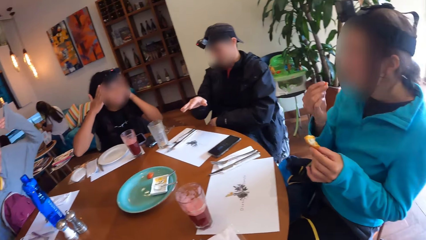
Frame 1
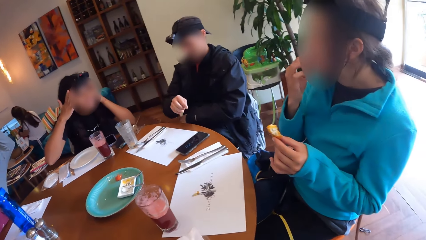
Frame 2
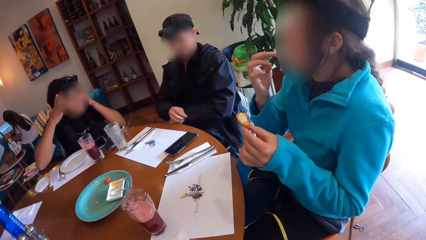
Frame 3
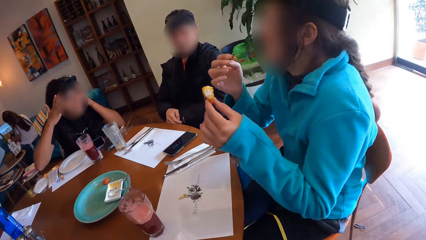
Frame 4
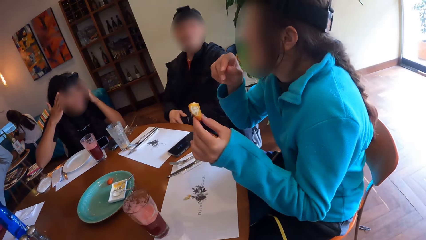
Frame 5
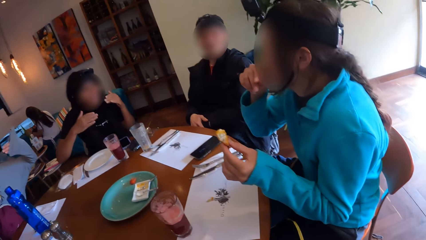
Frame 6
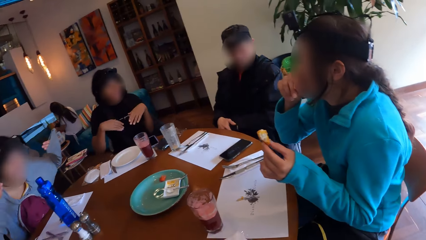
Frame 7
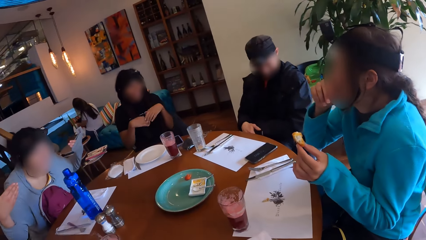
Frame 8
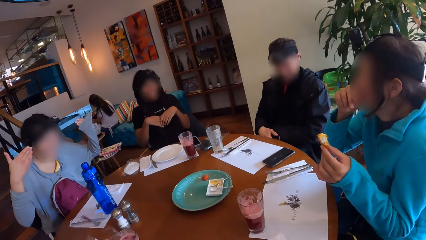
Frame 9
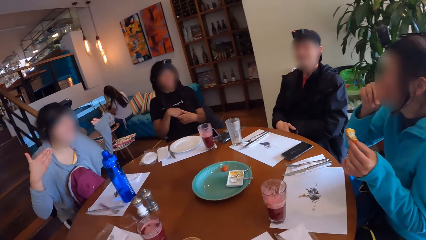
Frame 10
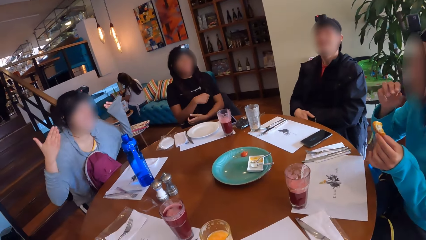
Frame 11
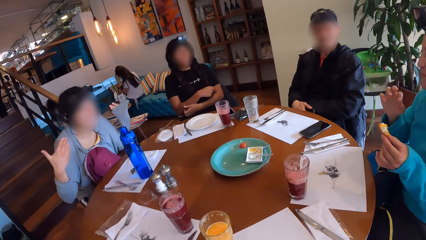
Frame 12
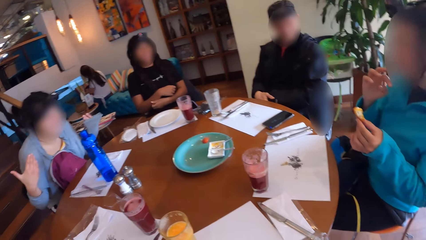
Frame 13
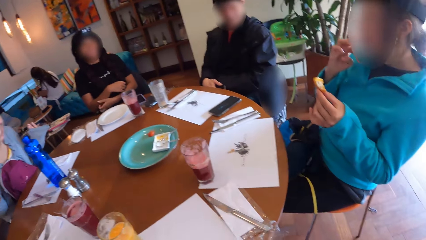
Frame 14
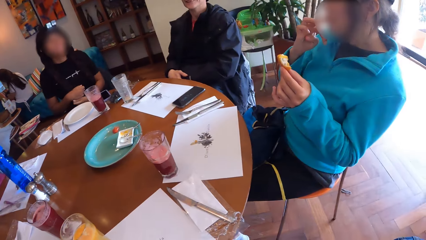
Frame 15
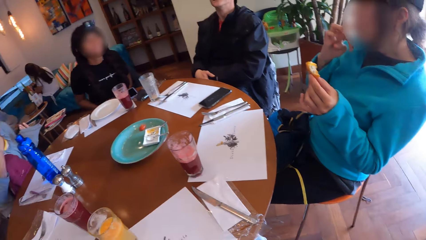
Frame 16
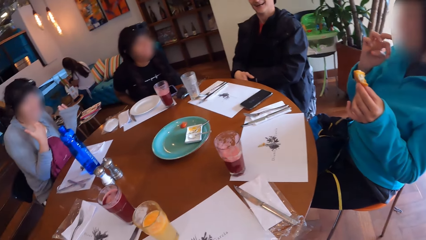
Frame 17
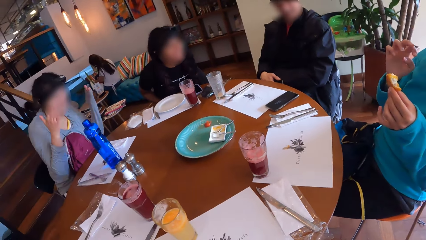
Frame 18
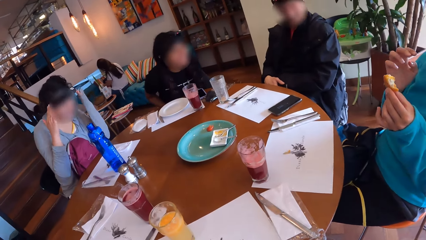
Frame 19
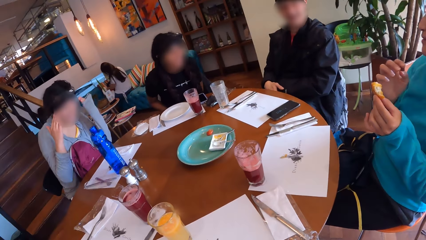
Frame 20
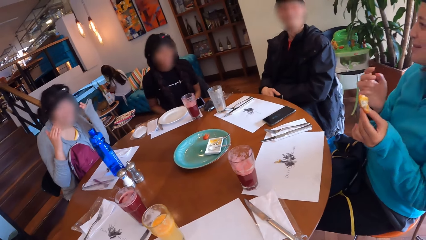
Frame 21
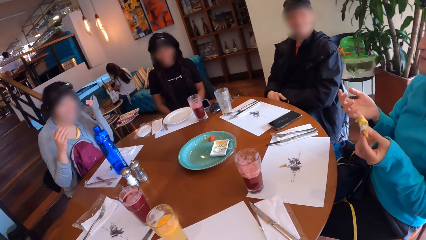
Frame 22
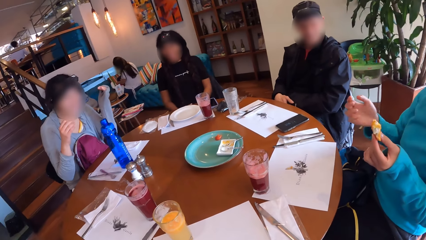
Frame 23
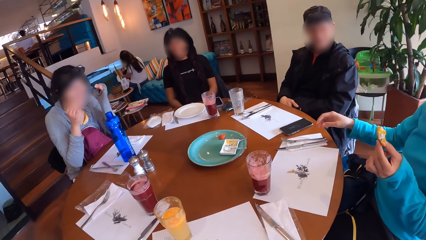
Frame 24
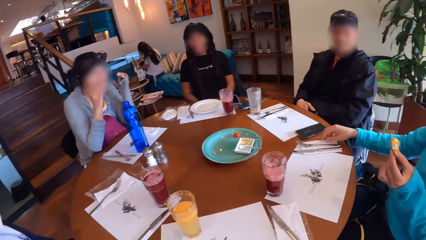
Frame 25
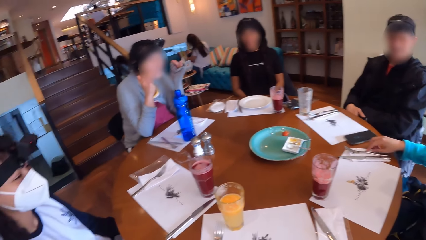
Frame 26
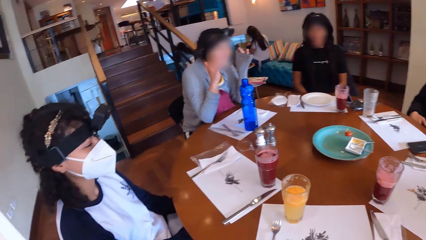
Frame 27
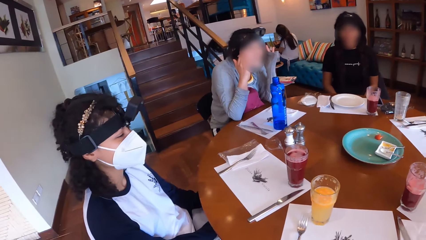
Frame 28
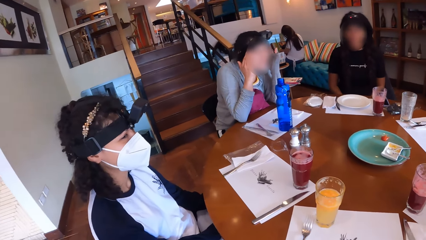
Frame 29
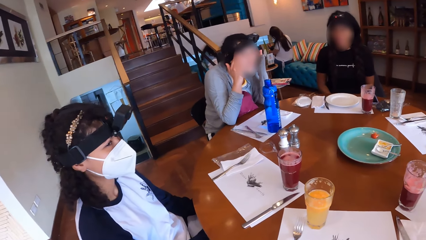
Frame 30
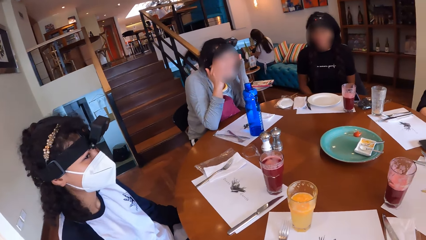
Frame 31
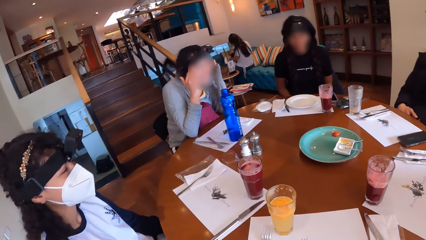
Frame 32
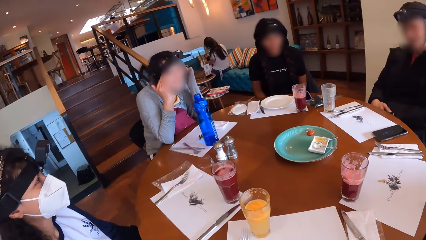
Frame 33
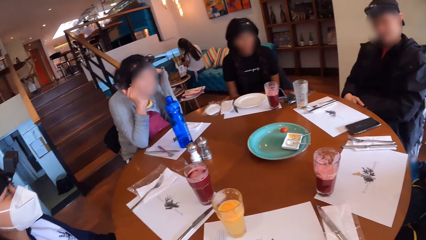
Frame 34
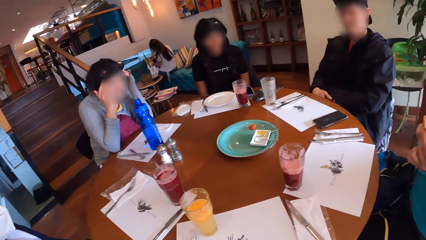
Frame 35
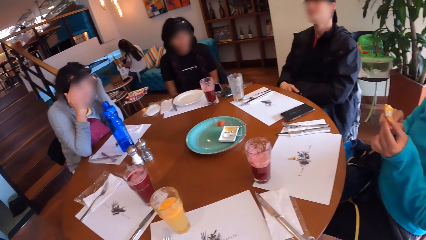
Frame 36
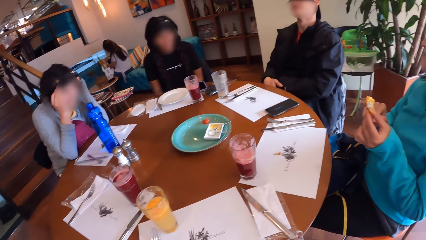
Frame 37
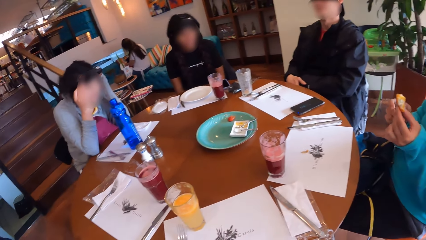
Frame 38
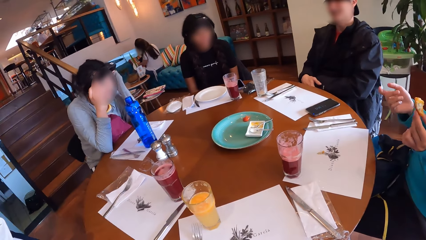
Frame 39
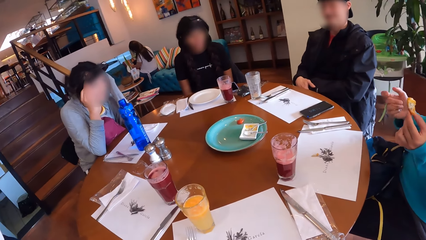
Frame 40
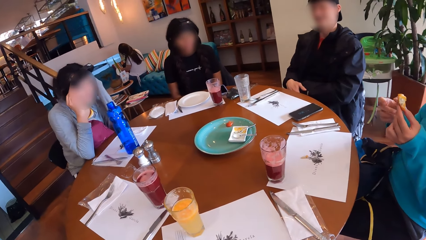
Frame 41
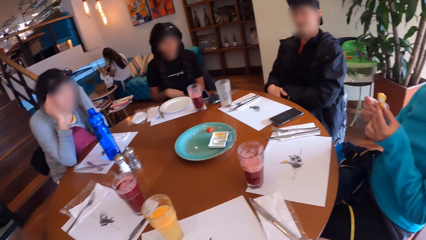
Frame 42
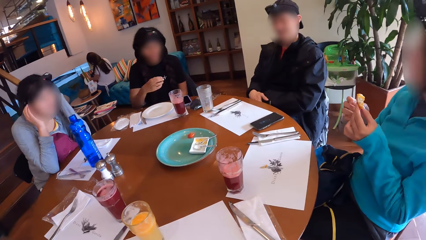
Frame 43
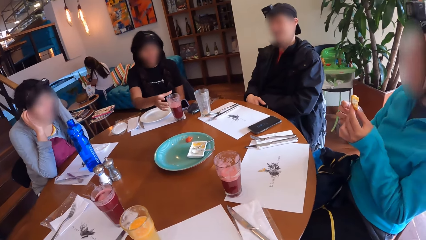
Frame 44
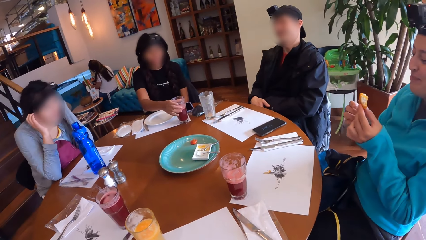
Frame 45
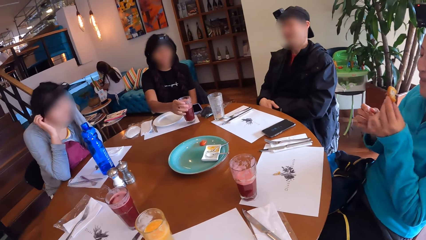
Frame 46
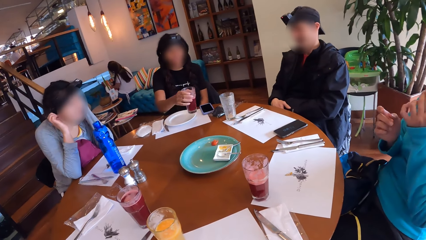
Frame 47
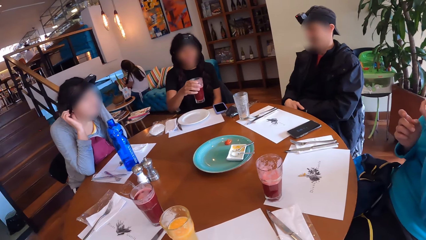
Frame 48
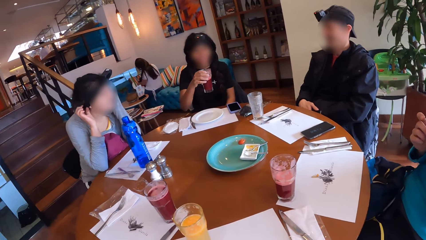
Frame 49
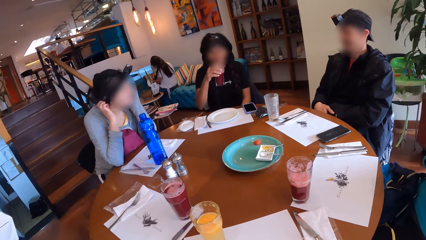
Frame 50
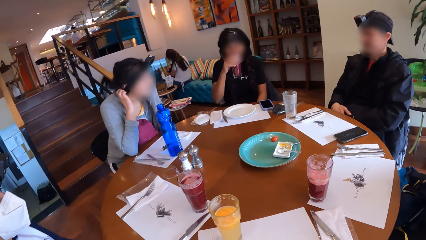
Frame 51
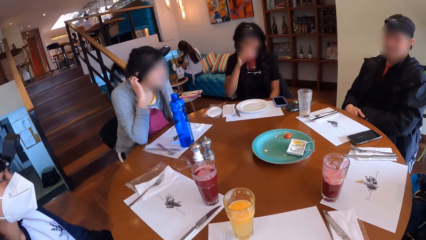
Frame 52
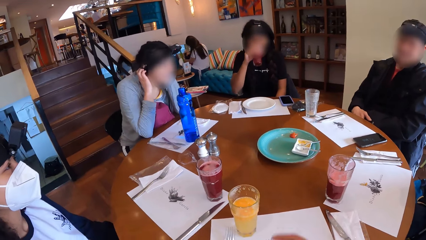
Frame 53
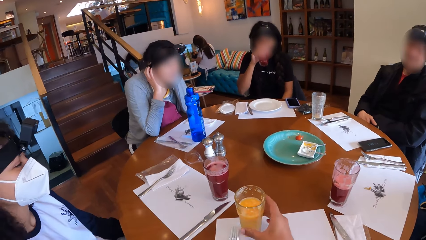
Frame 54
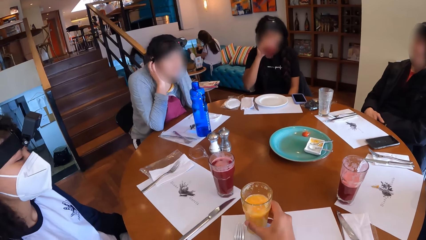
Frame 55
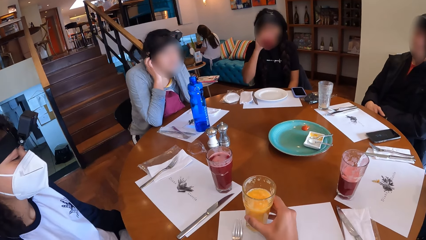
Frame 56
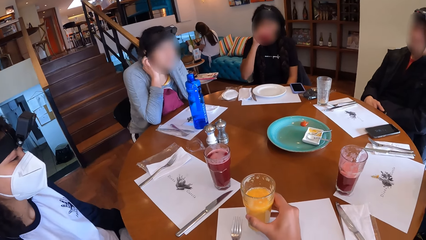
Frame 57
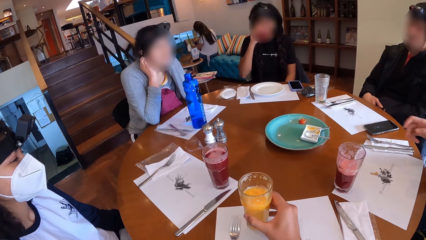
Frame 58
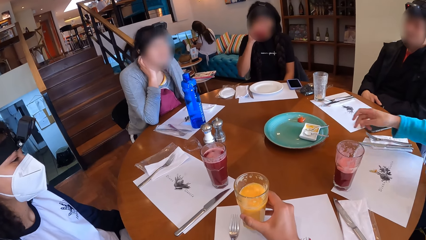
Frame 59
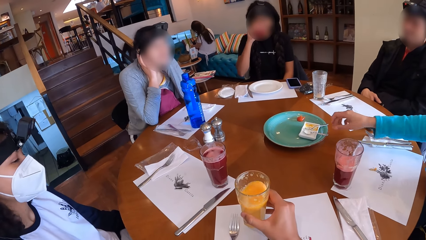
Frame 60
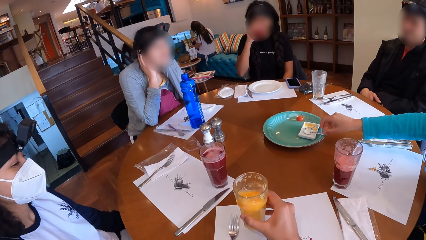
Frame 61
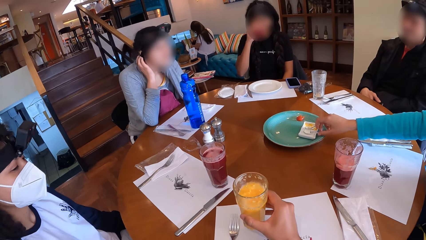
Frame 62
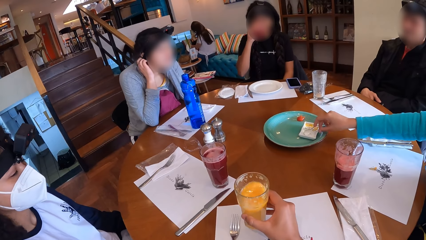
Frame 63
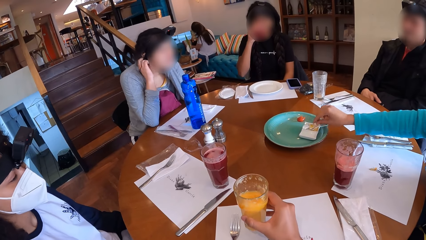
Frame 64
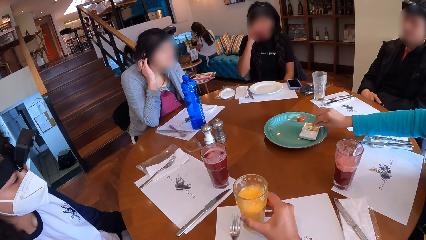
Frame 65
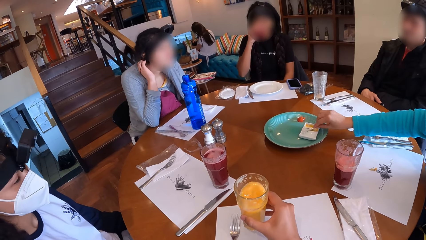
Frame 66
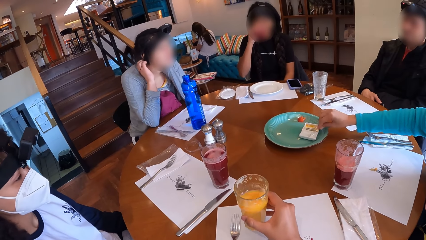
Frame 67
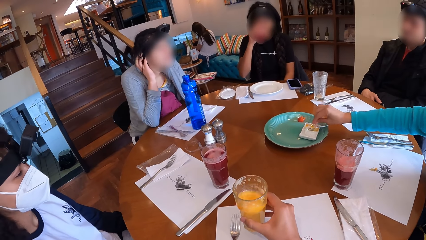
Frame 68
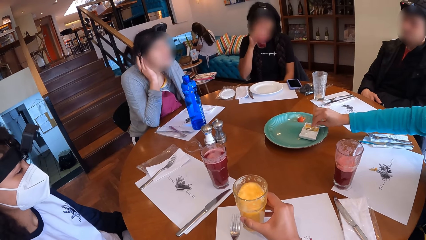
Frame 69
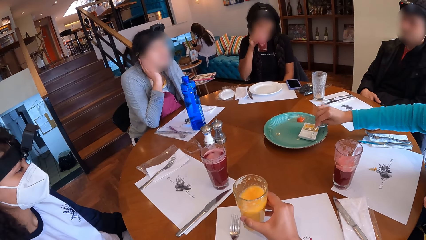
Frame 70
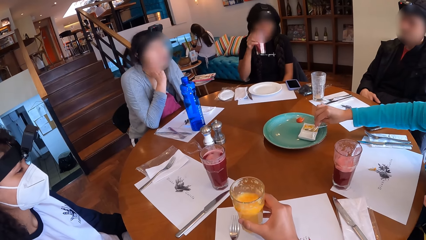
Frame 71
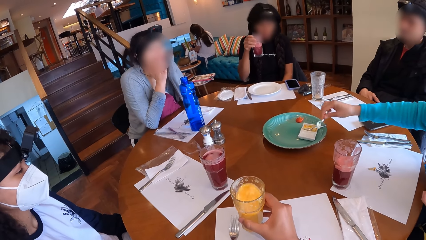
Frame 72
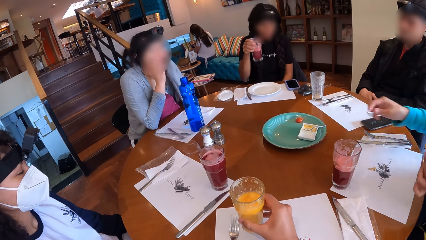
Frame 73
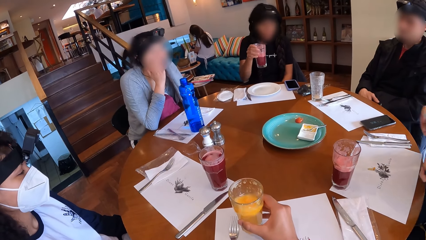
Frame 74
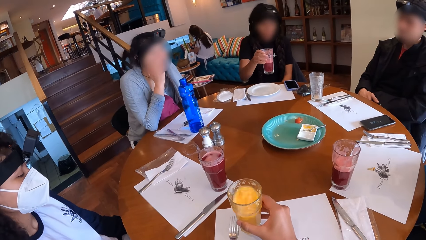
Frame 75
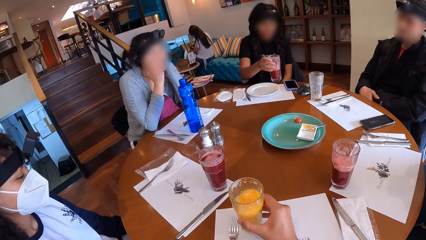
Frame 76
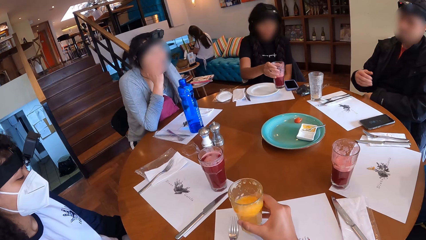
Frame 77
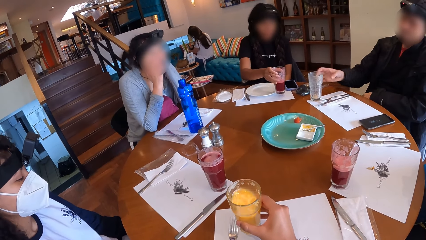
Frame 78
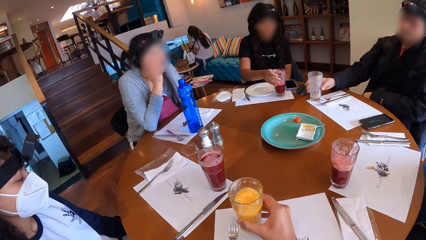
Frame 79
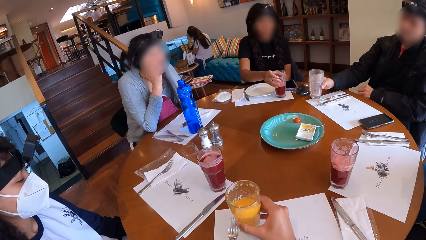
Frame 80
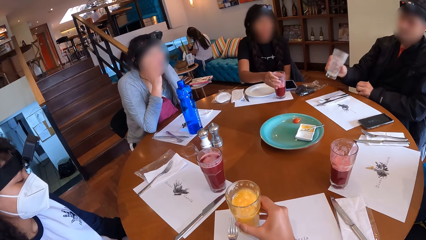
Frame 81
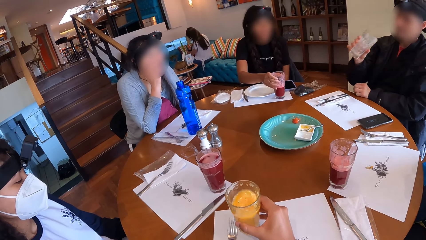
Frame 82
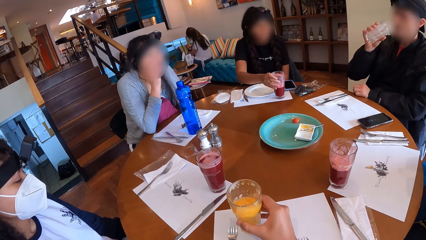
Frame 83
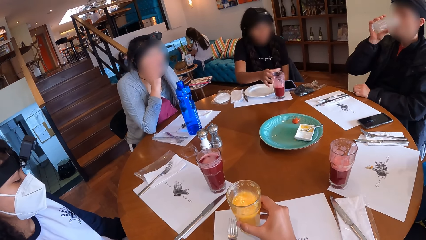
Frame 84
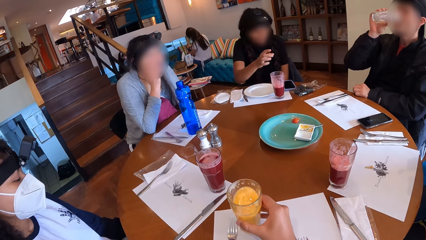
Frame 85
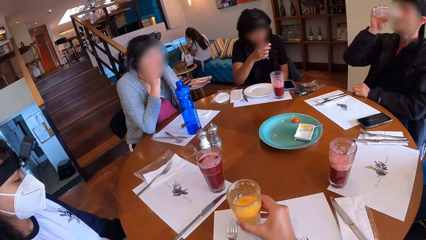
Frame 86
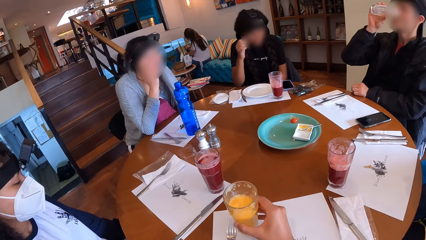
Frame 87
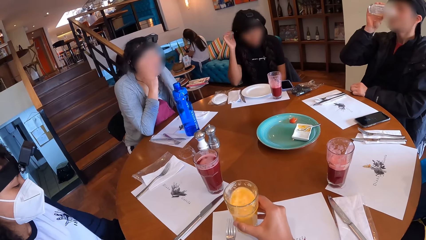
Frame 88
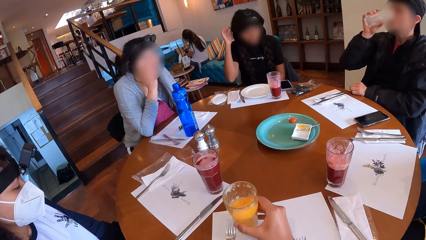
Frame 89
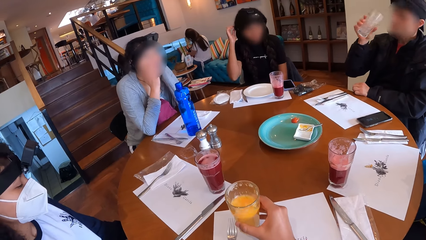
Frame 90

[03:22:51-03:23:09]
The woman eats the crumbs of the tempura with her right hand. A person moves hands. The woman wipes her right hand on a tissue on the table. Another woman picks up a cup on the table with her right hand. The first woman eats the tempura with her left hand. The camera wearer shakes a cup from the table with his right hand. The first woman picks up a spoon from the table with her right hand, scoops a dipping sauce in a dish on the table with the spoon in her right hand, and spreads the tempura with the dipping sauce in the spoon in her right hand. A man picks up a cup on the table with his right hand. The other woman drops the cup on the table with her right hand. The man drinks from the cup with his right hand.
